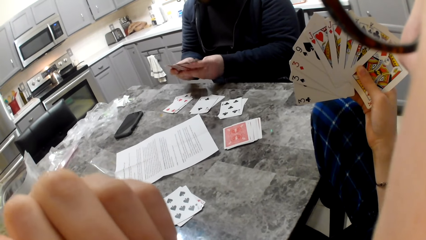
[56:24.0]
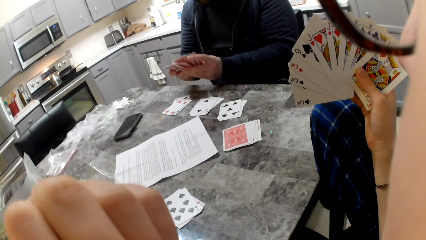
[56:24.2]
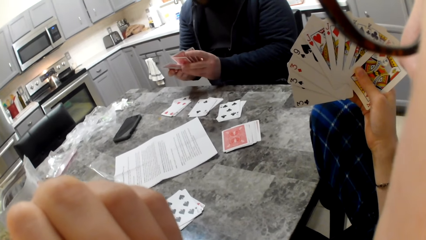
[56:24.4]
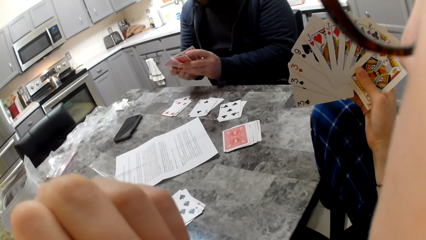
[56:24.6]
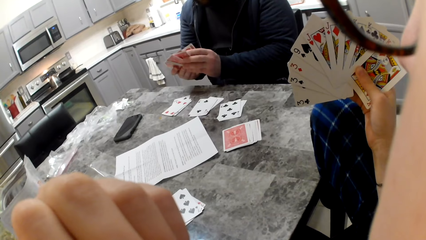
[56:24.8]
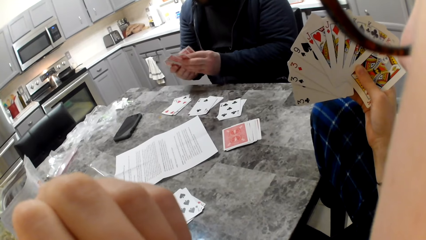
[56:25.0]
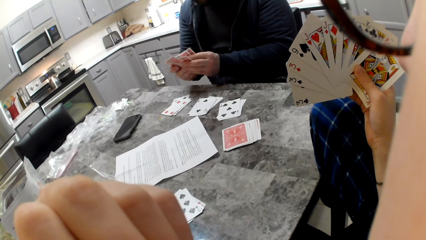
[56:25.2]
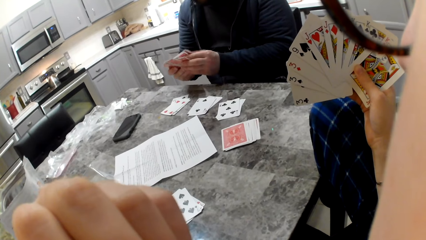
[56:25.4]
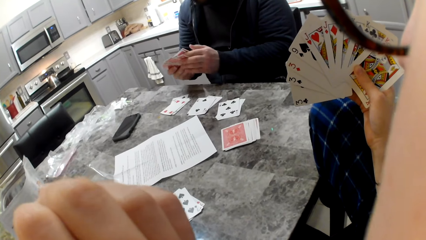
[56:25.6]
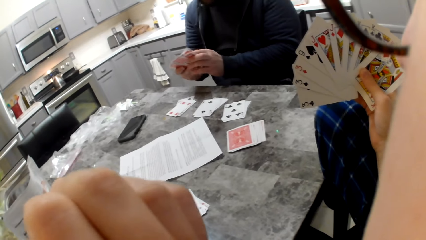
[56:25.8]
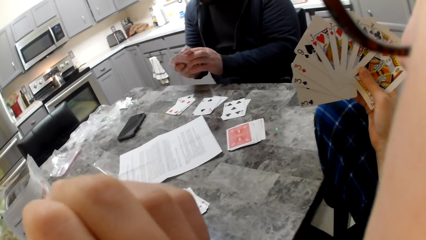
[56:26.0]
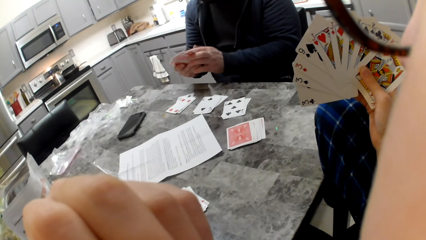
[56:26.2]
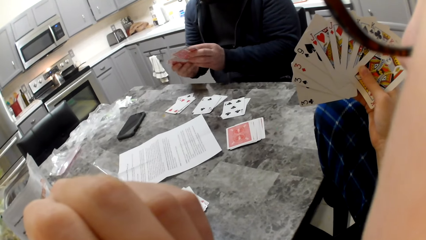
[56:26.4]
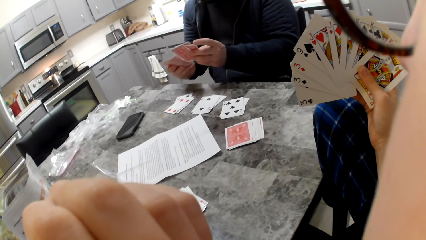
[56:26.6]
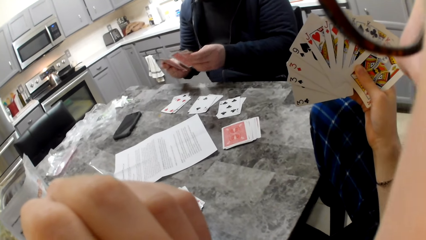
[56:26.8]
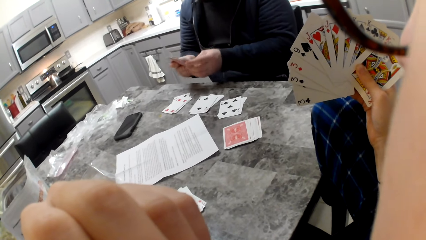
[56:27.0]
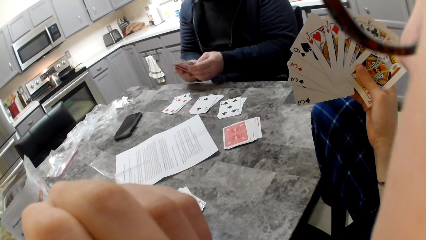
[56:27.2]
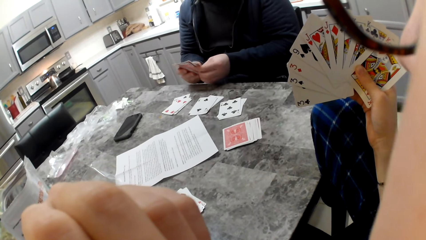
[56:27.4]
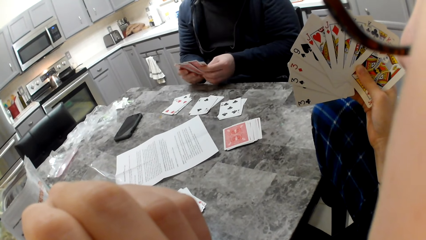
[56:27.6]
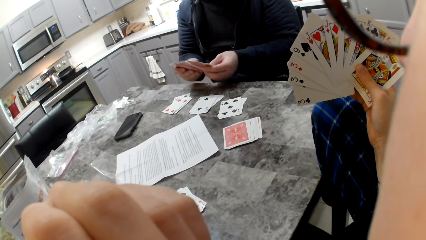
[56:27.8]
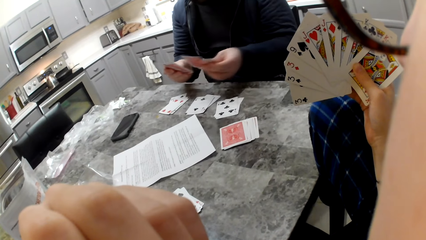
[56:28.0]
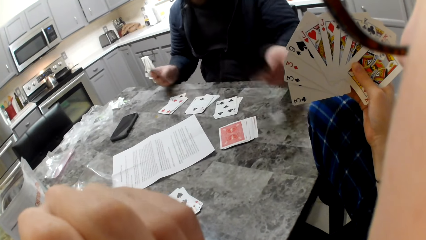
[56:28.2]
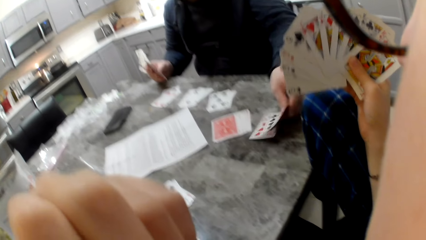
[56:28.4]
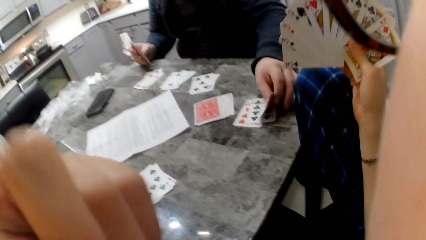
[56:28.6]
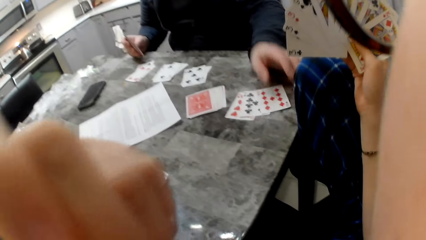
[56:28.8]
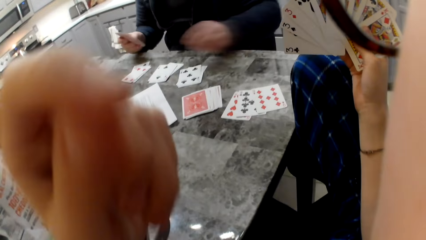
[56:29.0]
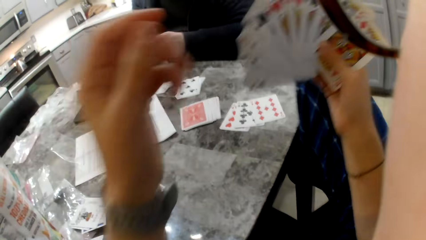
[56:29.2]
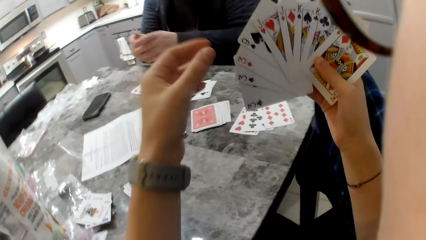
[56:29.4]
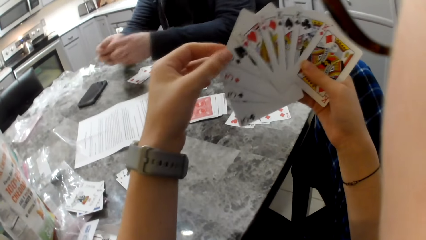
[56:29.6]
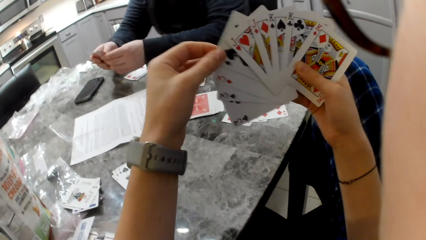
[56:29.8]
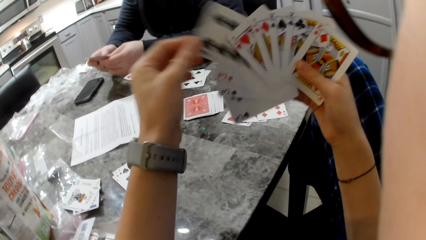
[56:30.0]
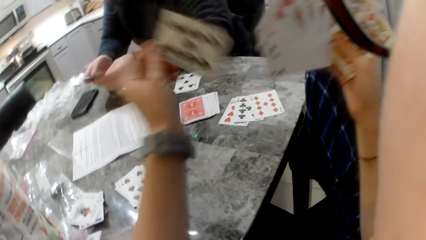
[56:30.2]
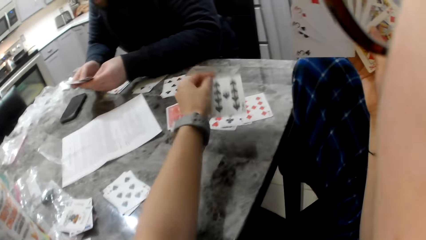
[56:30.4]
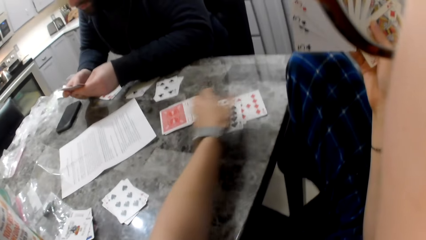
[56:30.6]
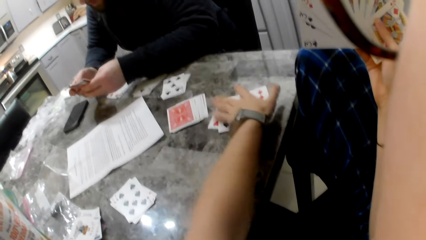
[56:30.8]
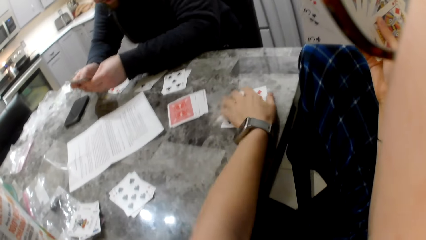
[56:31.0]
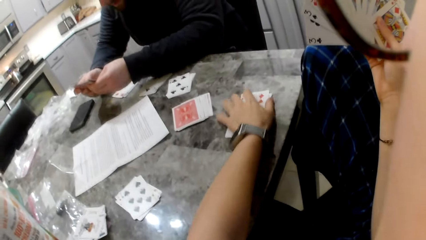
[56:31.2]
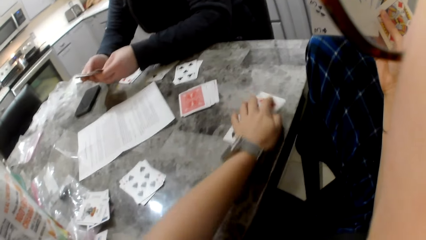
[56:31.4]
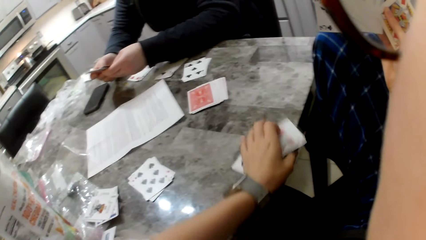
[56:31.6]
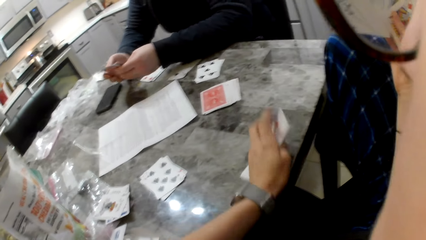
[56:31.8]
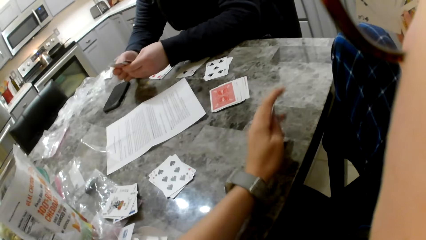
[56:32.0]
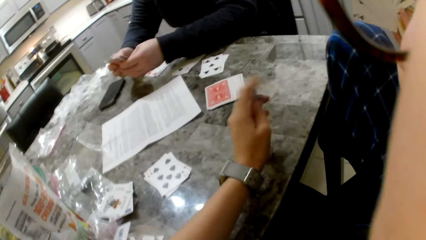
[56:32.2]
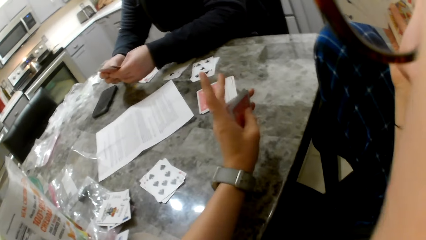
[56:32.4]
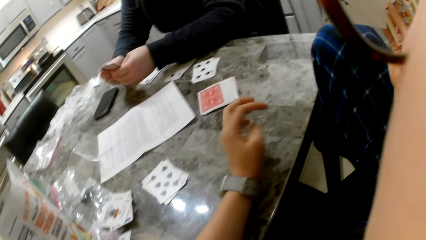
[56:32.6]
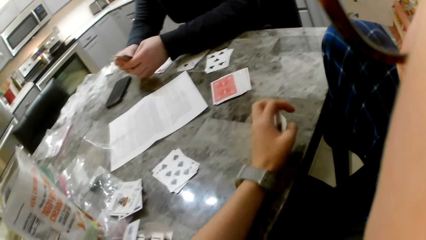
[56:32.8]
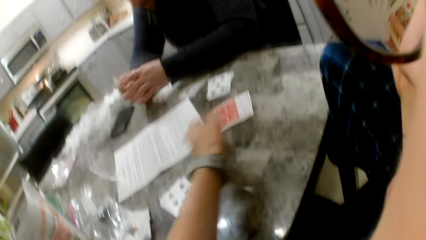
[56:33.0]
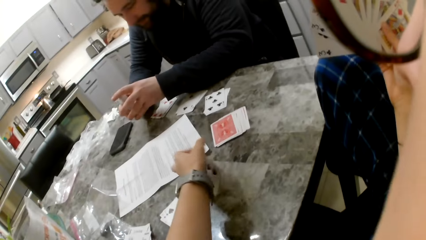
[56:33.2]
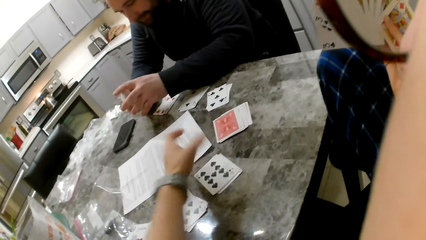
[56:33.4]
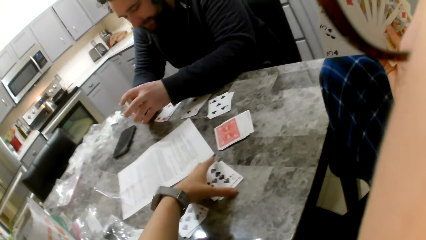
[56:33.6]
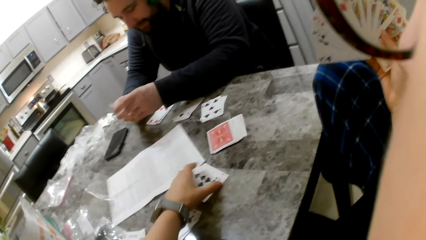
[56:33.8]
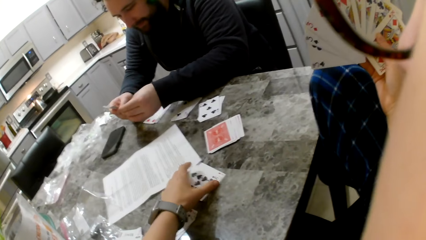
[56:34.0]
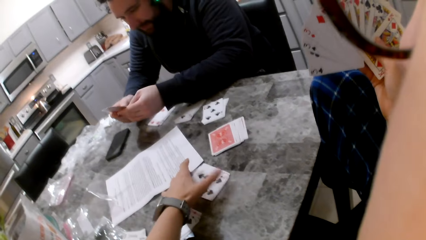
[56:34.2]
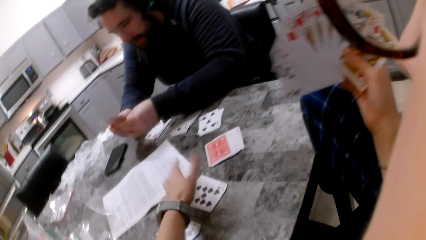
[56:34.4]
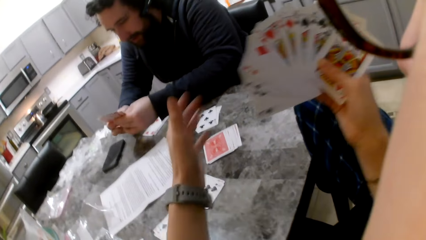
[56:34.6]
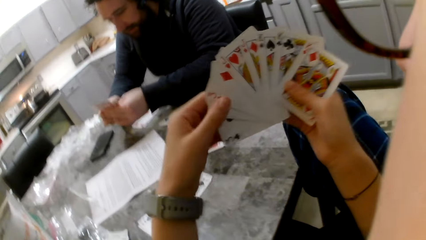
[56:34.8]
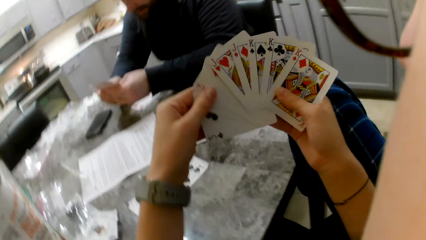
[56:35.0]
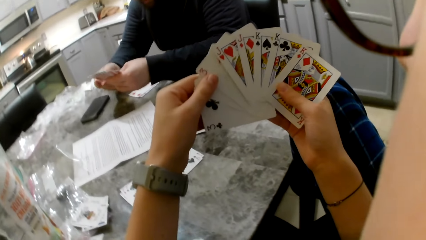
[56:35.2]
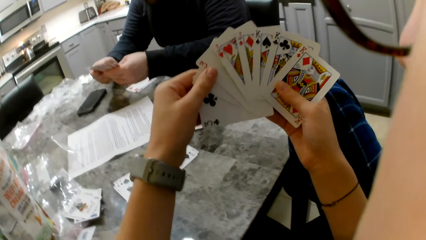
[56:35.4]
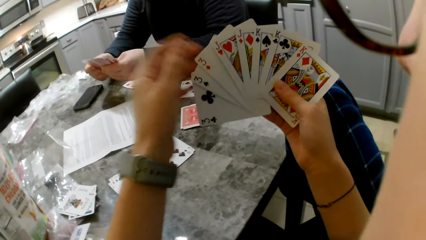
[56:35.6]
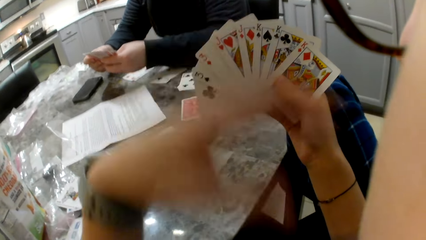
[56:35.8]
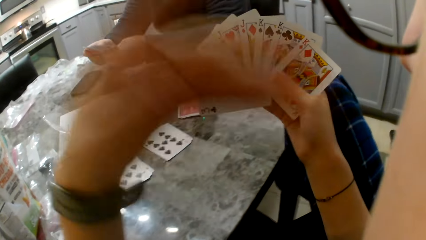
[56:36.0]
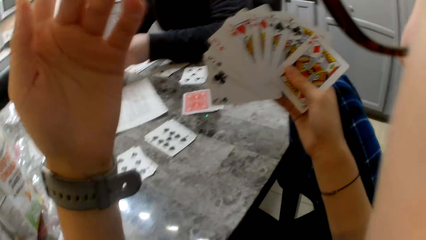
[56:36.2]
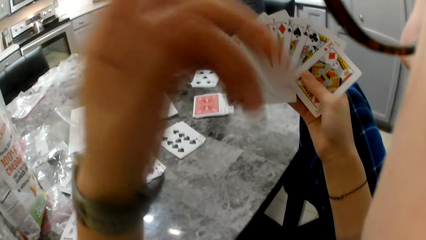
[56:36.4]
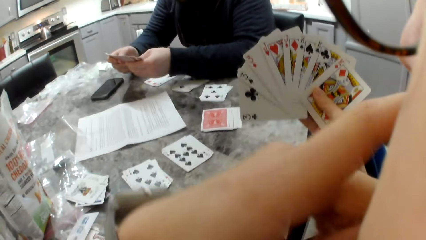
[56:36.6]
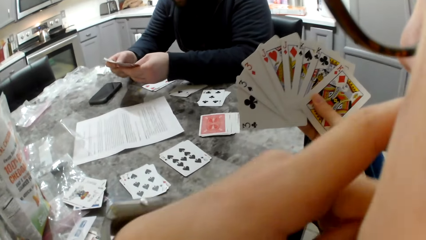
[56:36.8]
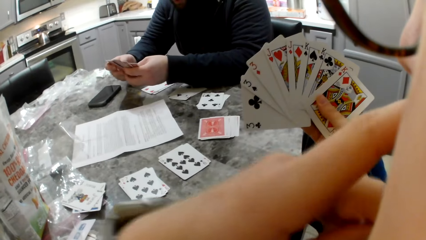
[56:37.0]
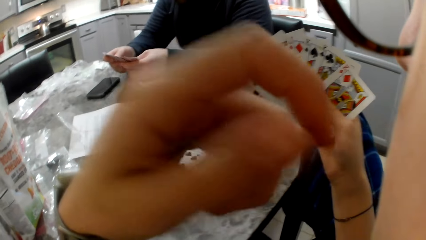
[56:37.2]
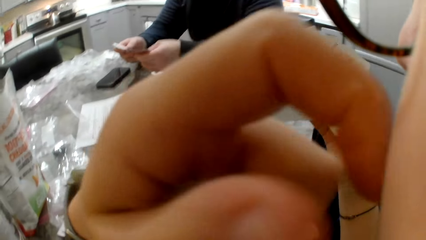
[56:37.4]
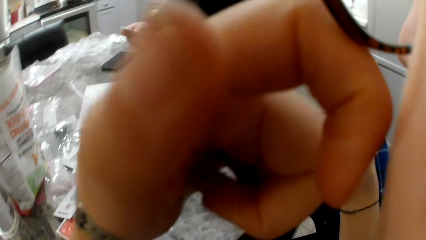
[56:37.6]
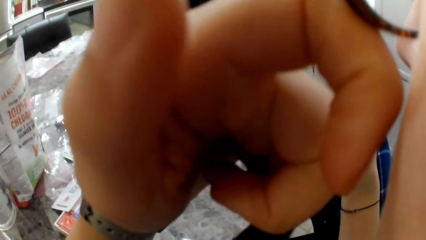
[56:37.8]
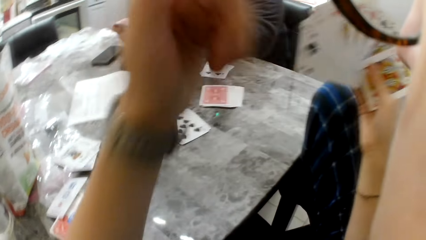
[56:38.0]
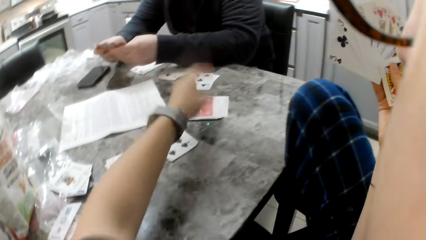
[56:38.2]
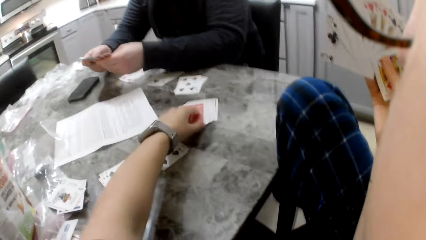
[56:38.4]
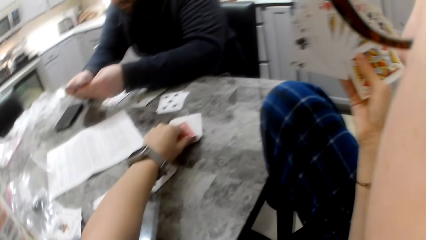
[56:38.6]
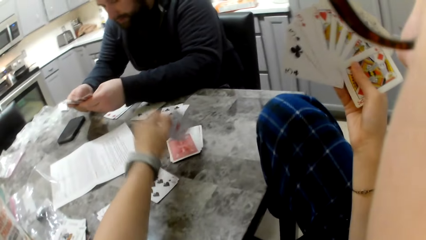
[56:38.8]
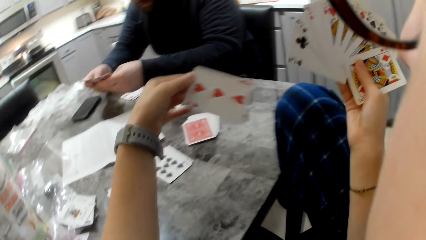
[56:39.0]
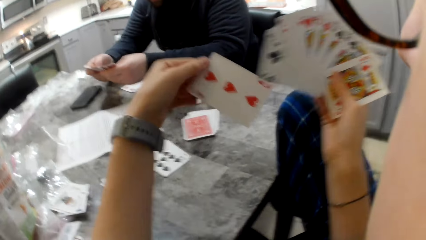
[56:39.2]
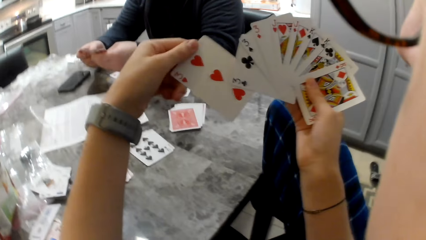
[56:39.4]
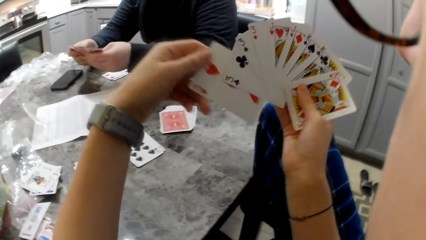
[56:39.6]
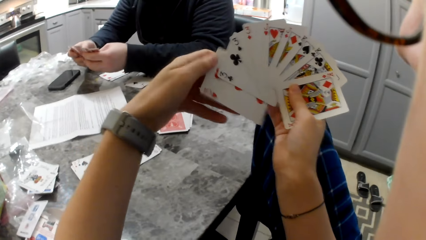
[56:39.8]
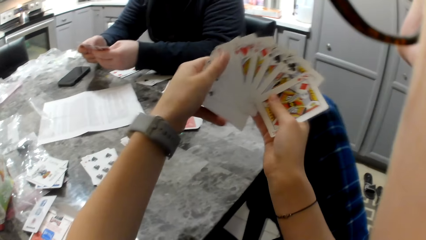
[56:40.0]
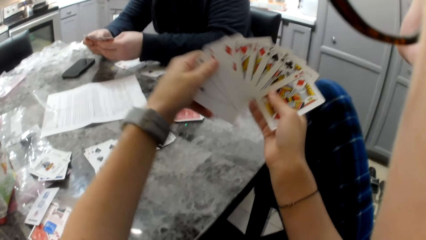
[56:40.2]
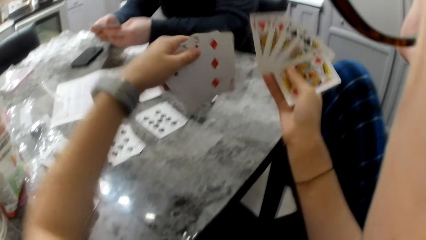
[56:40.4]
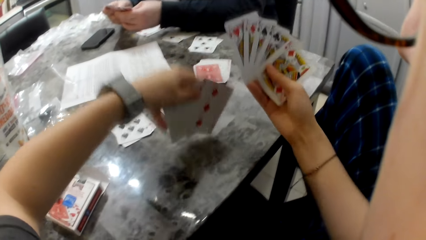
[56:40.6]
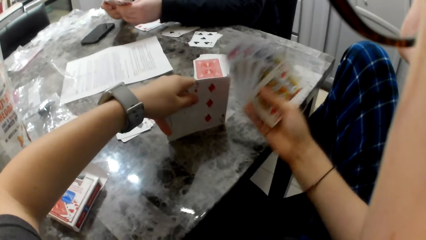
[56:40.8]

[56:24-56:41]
A man drops some cards on the table. The camera wearer drops a card on the table. She moves the cards on the table together. She touches her face with her left hand. She picks a card from the table. She puts the card in her hand.
